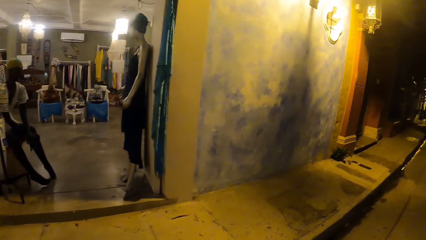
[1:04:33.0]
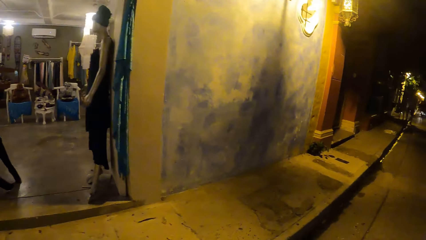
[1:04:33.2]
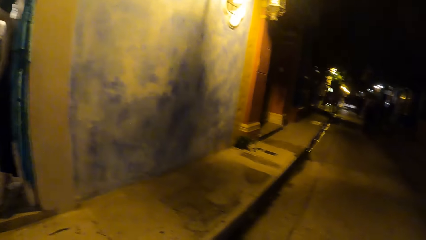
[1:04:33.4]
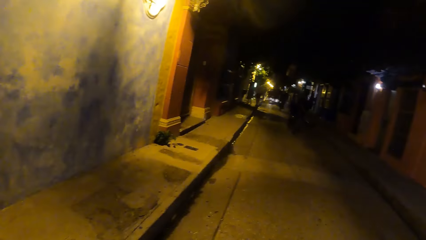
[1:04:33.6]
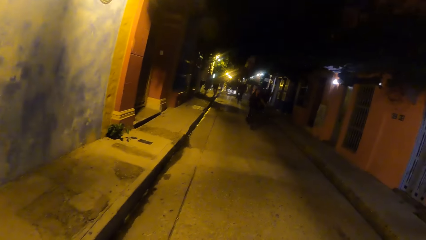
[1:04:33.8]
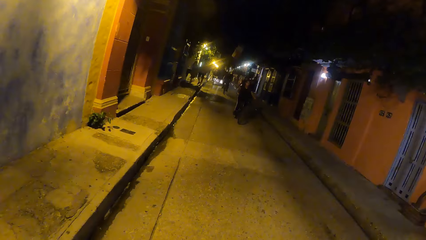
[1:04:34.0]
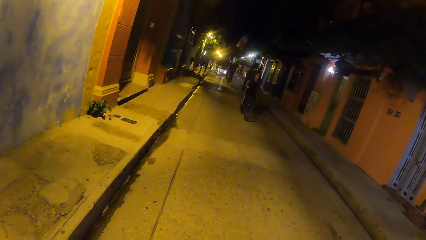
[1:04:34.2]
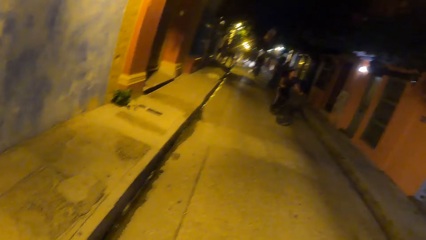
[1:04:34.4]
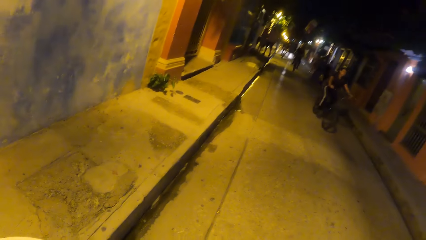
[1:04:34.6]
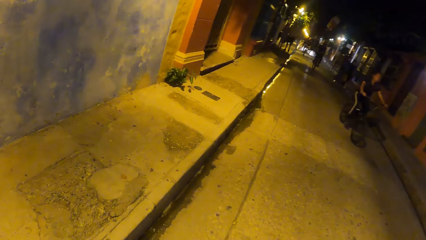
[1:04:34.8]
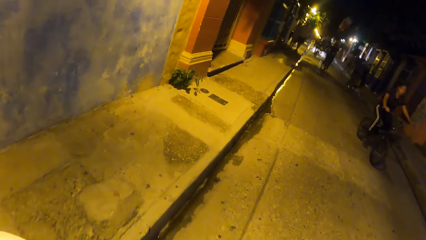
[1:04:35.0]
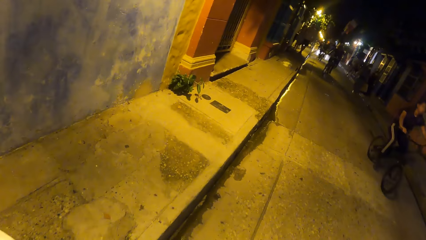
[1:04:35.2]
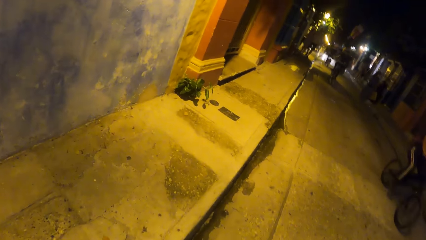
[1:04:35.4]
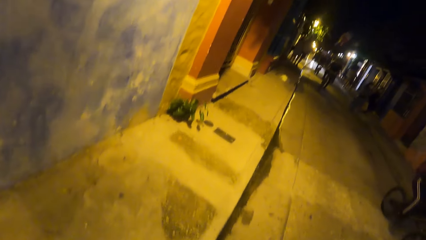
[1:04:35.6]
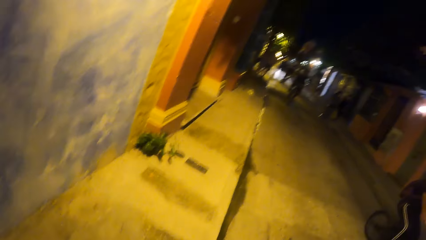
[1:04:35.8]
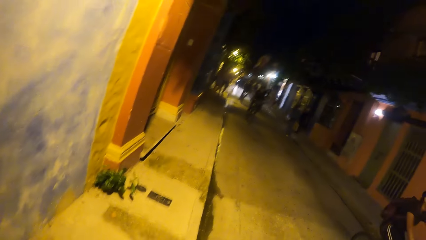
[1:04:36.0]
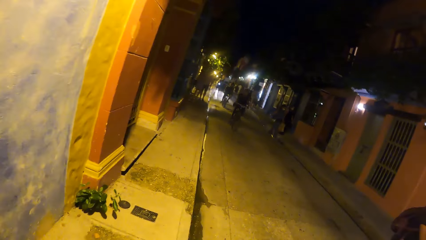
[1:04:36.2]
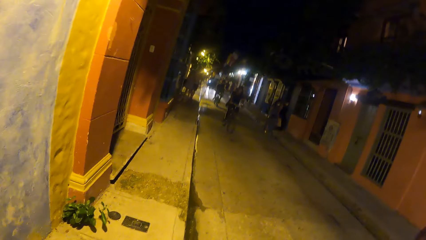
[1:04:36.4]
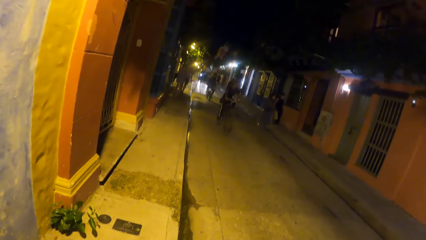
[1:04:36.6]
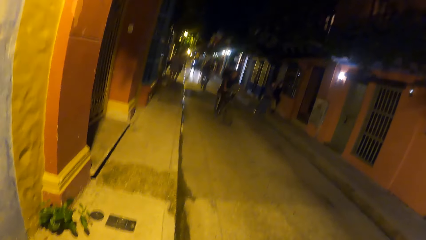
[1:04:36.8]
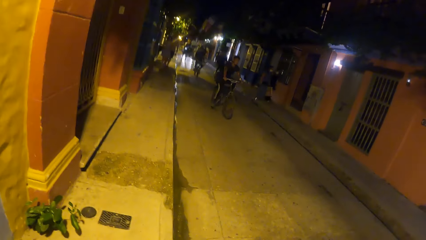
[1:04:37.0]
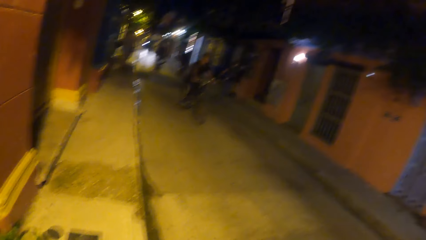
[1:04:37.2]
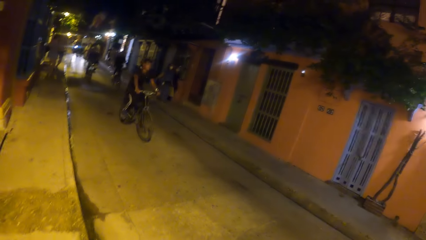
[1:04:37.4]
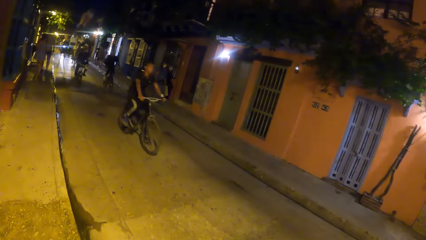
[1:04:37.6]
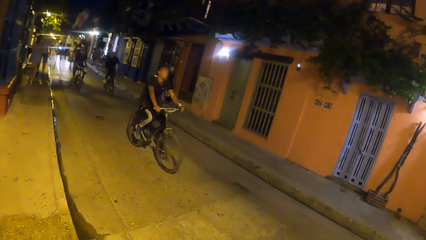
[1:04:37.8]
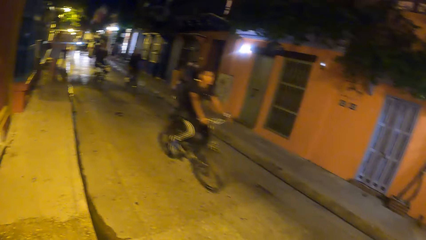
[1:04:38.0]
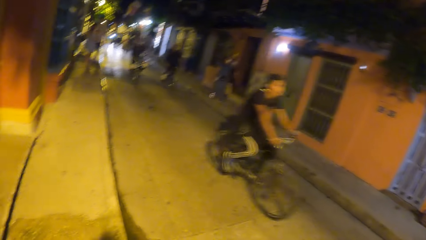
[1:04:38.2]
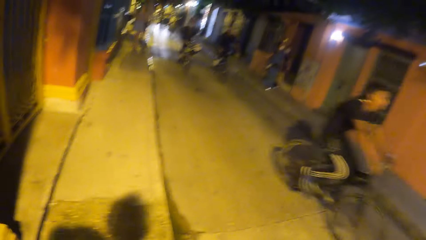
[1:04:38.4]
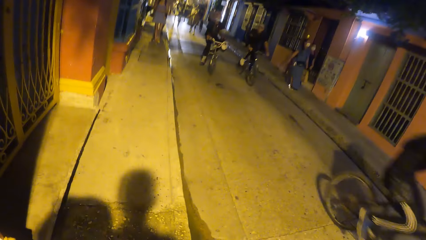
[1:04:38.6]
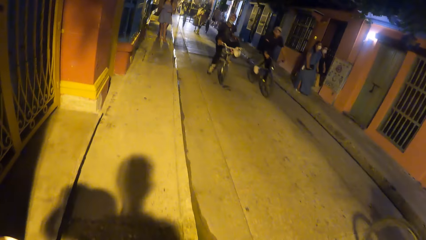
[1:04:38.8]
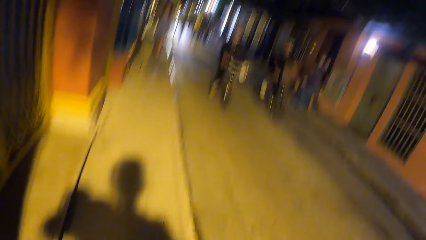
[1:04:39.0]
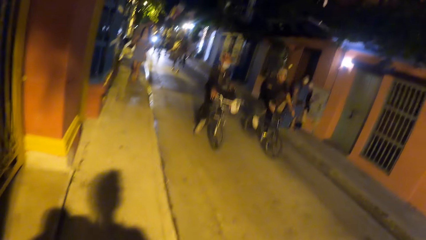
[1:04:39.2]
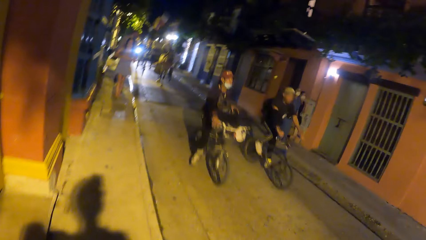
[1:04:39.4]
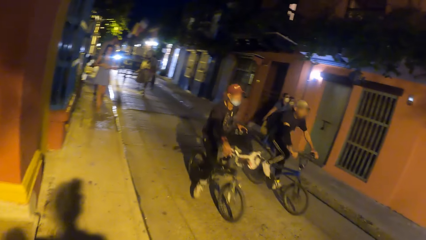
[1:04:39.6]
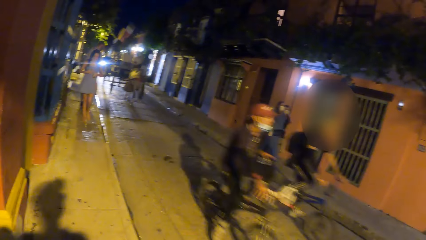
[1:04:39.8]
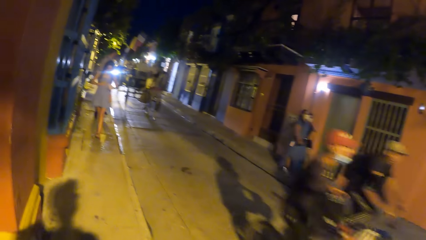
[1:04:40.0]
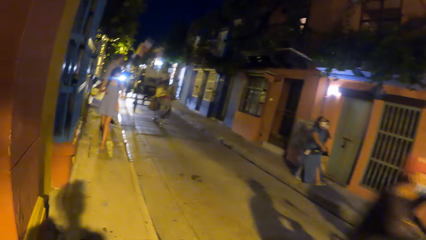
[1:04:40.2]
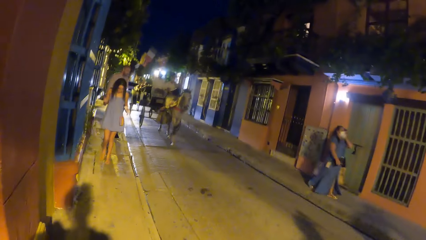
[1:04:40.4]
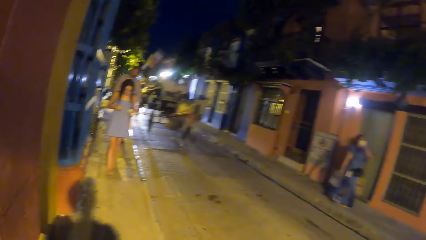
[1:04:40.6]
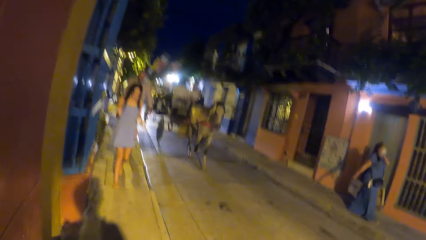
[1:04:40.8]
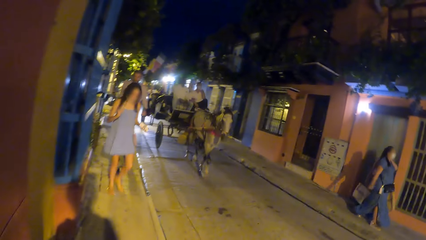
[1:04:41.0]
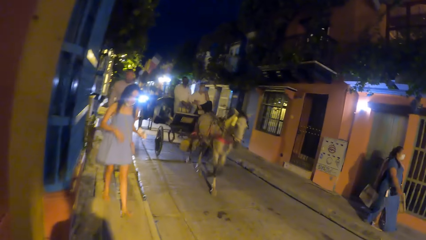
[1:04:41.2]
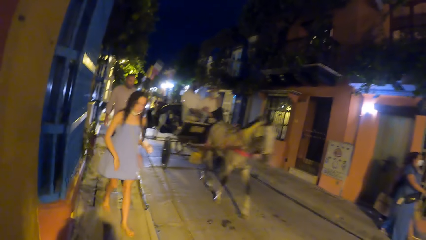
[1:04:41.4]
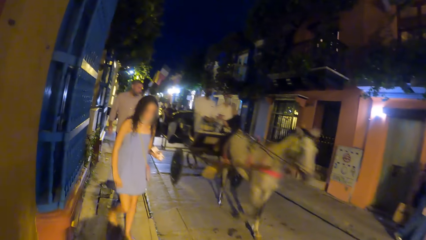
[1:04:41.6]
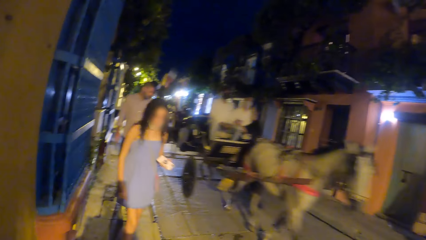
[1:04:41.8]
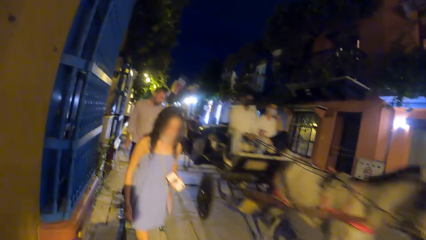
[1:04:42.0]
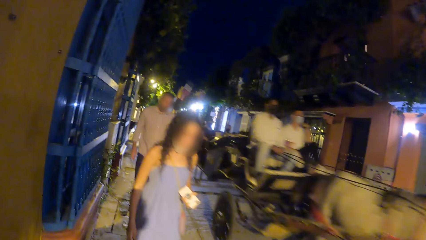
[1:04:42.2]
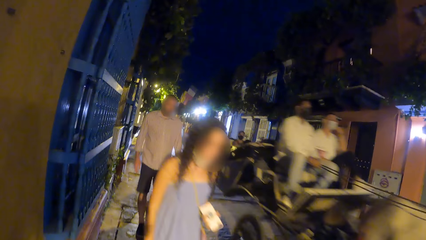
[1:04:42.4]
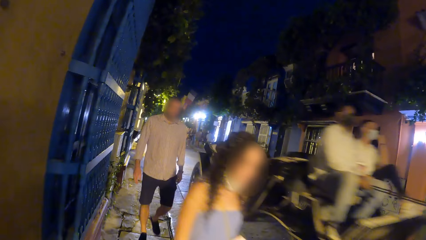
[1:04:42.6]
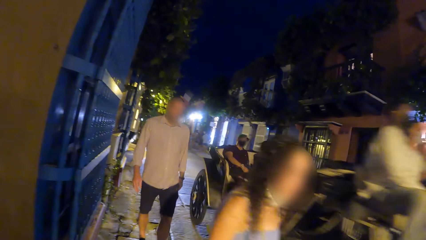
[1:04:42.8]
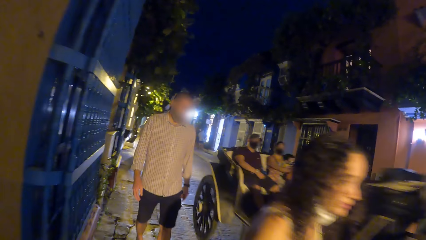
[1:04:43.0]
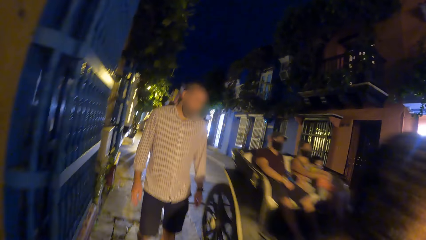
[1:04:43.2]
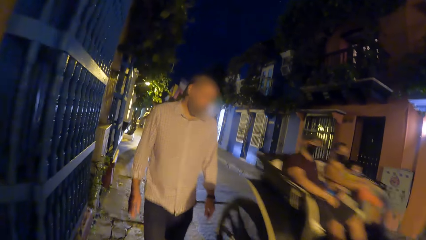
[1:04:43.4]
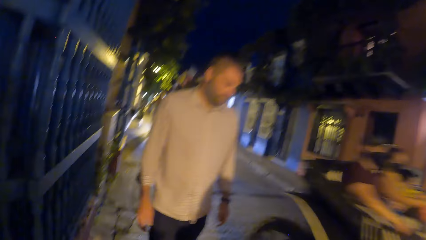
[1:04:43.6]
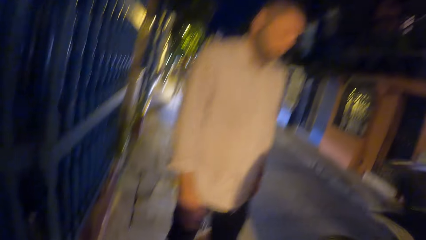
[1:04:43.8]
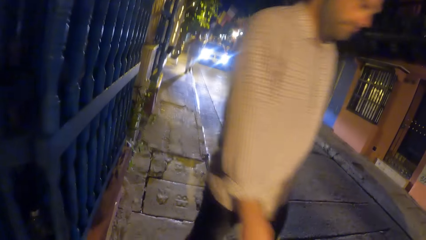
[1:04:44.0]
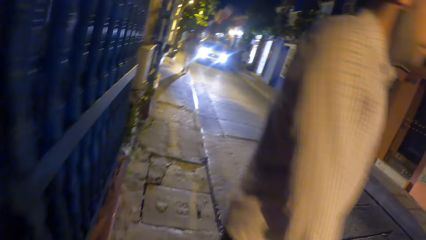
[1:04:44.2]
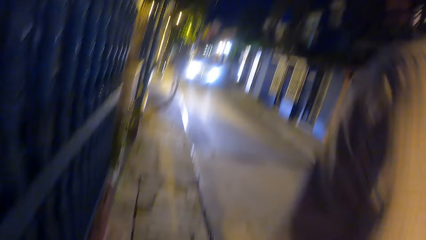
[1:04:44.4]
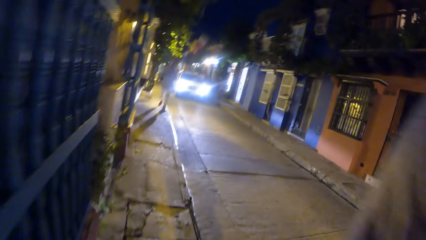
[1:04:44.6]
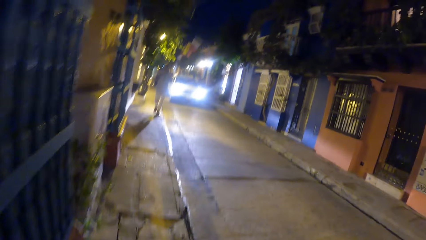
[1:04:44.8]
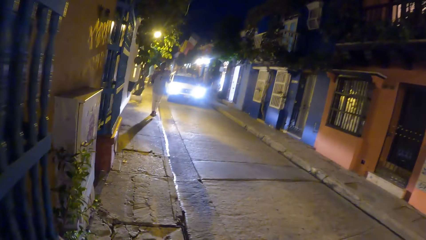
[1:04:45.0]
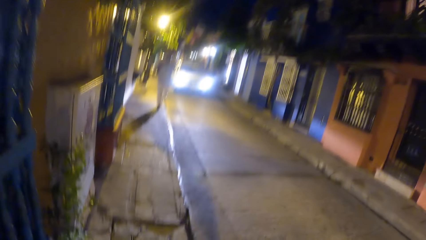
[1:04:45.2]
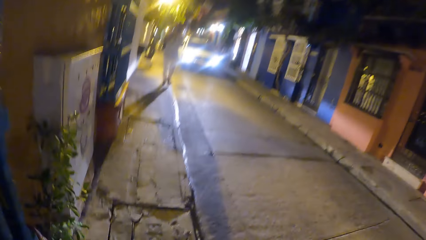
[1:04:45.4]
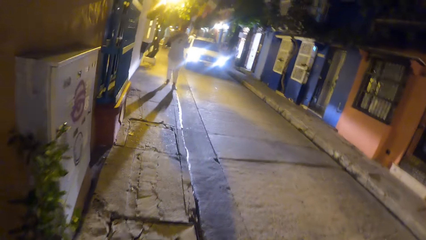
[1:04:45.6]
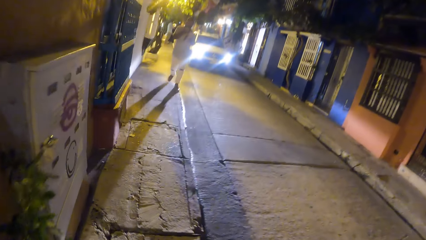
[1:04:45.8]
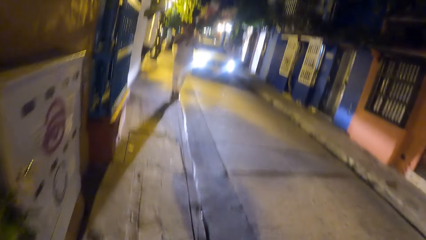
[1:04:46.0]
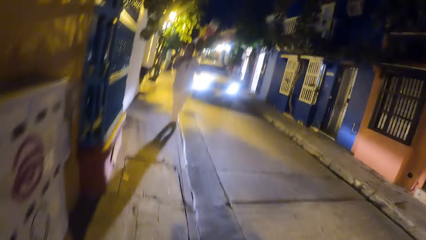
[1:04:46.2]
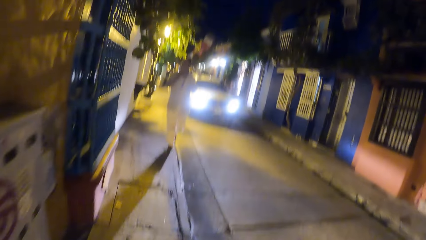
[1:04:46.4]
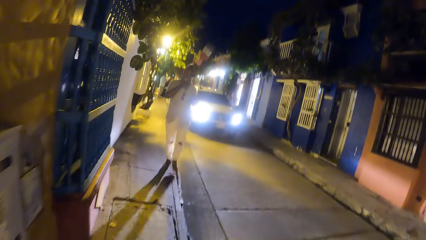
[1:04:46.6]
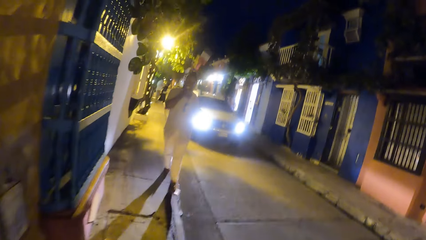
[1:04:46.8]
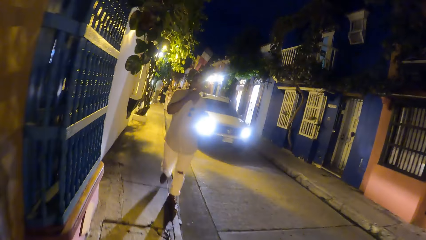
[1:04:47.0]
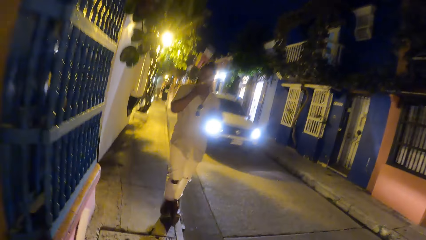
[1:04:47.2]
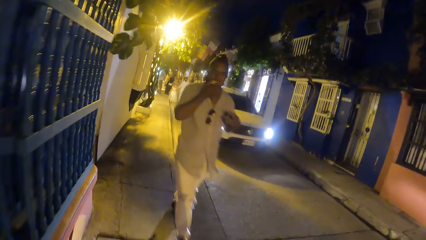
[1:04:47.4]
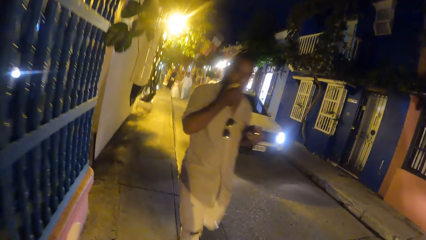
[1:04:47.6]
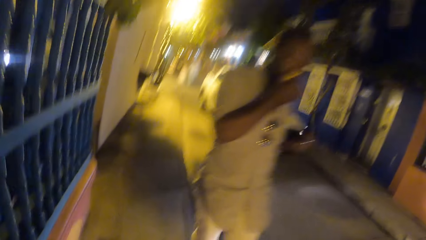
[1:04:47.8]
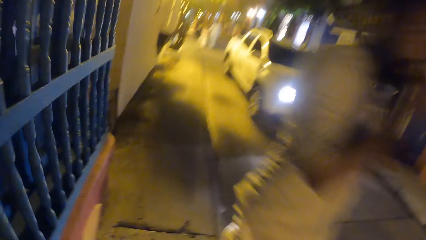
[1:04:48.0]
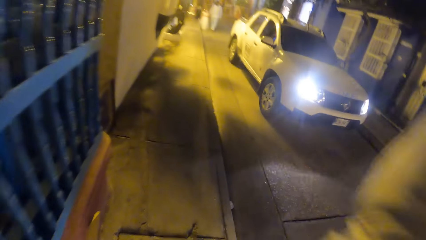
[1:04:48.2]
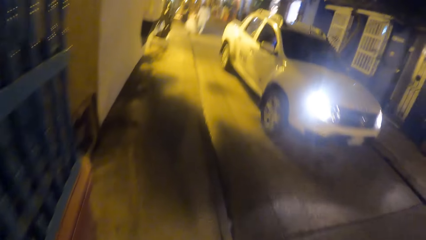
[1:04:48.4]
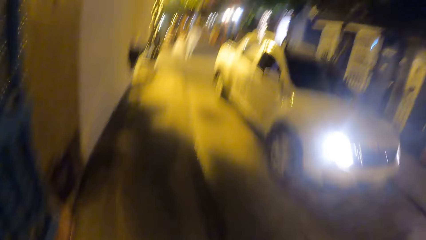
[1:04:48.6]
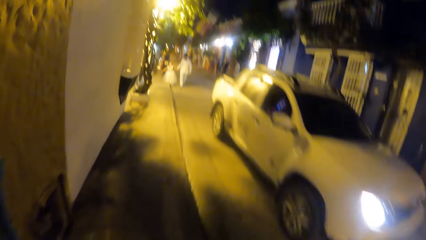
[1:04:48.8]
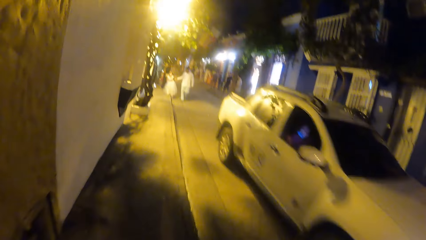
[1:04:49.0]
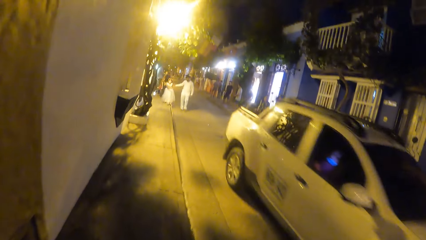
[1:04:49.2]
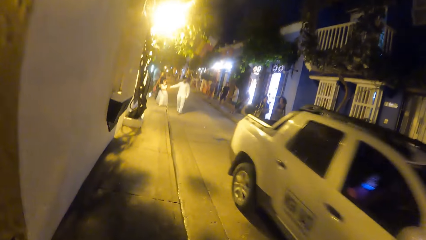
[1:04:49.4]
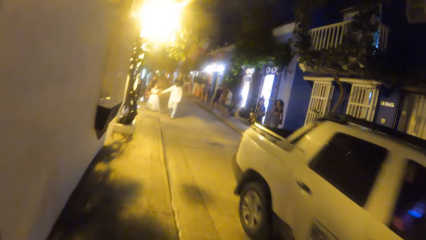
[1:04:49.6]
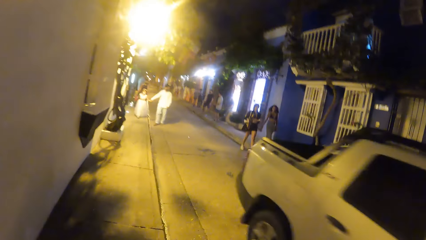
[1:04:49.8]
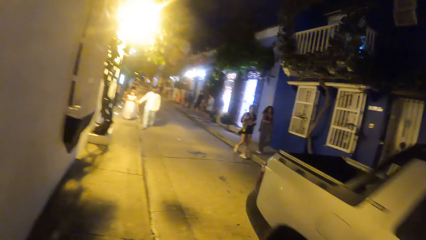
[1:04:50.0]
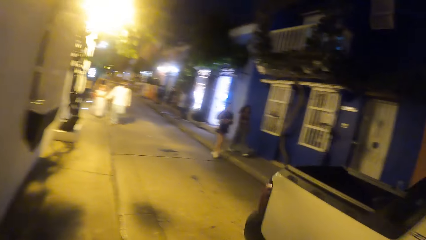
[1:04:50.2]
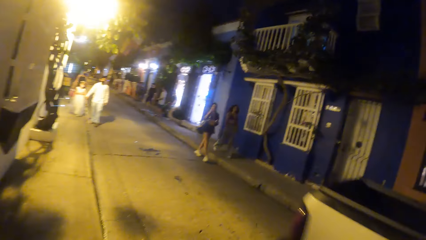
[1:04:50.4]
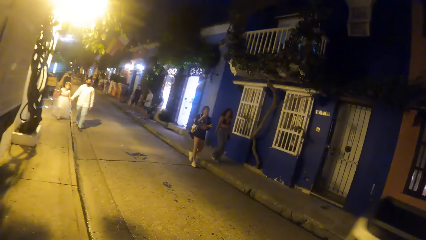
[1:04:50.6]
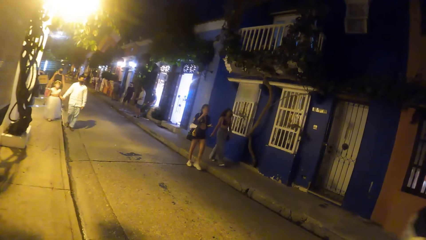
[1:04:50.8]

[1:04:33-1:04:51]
The camera wearer walks on the road and looks around. A black bicycle rides past them. The camera wearer walks on the pavement and looks around. The black bicycle rides past them again. The camera wearer walks on the pavement. A blue bicycle and a black bicycle ride past them. A black chariot drives past them. A woman walks past them. A man walks past them. Another man walks past them. A white pickup truck drives past them. The camera wearer walks on the pavement.
